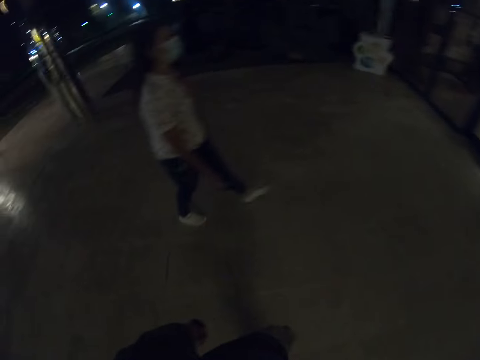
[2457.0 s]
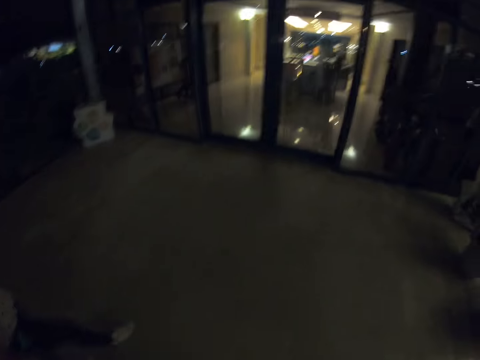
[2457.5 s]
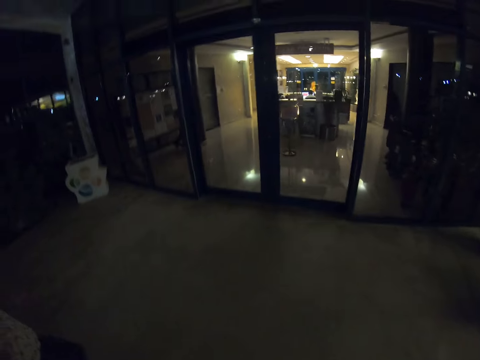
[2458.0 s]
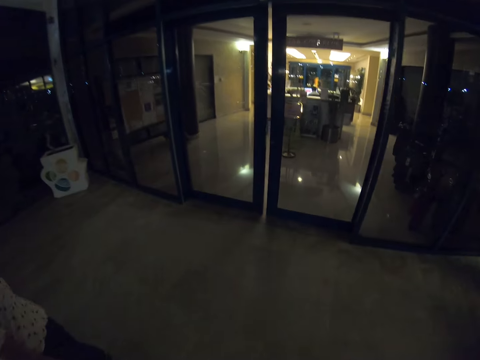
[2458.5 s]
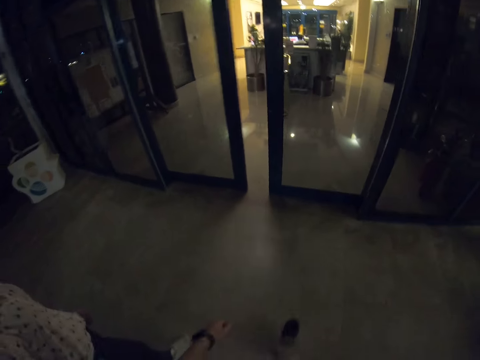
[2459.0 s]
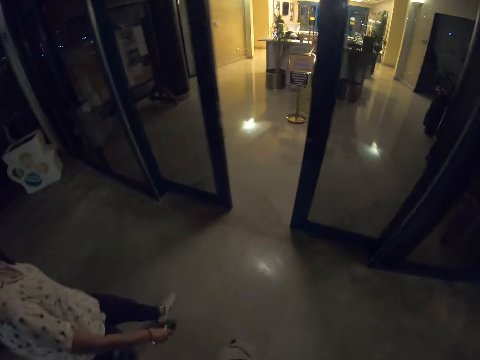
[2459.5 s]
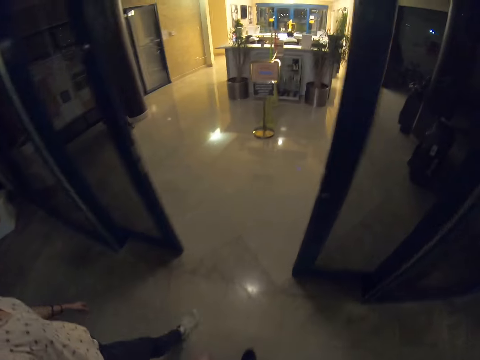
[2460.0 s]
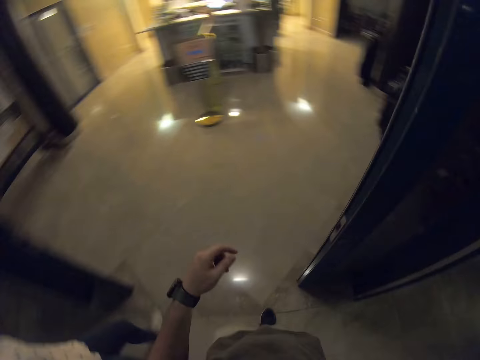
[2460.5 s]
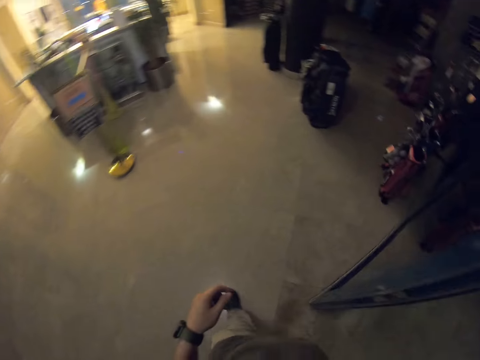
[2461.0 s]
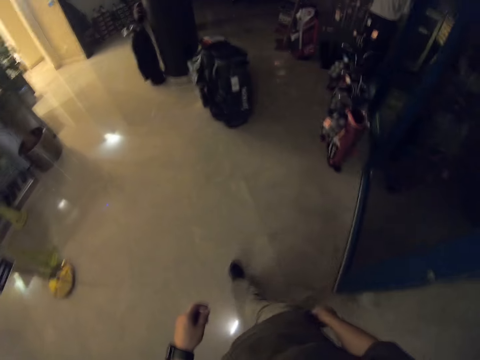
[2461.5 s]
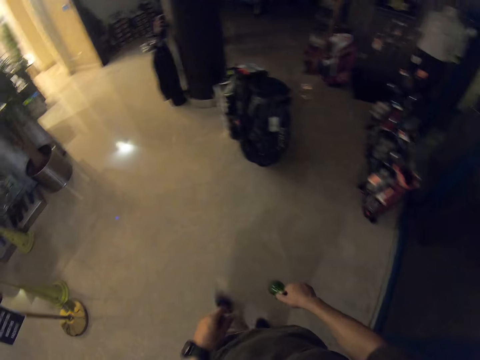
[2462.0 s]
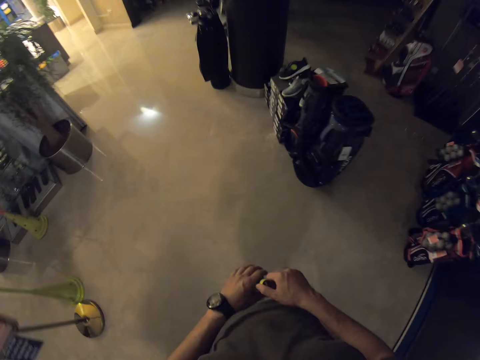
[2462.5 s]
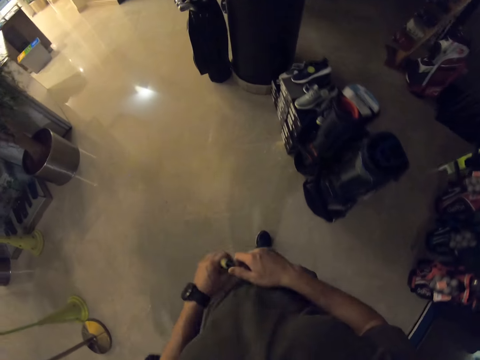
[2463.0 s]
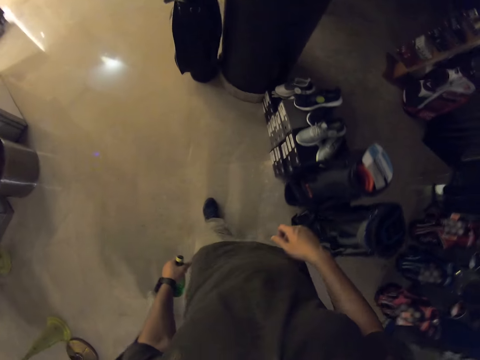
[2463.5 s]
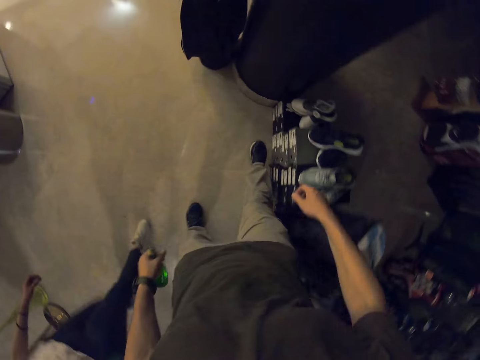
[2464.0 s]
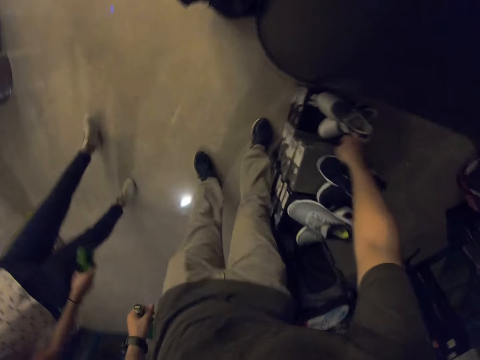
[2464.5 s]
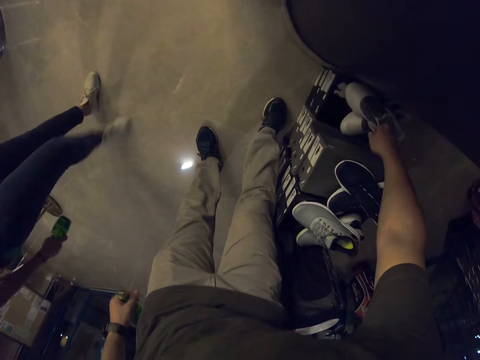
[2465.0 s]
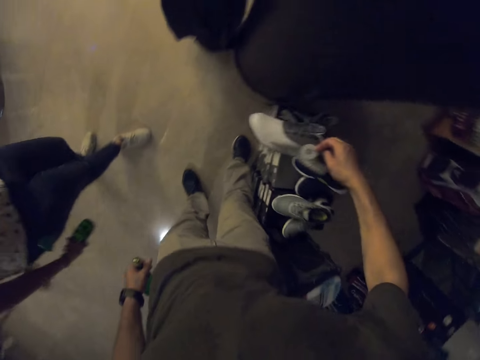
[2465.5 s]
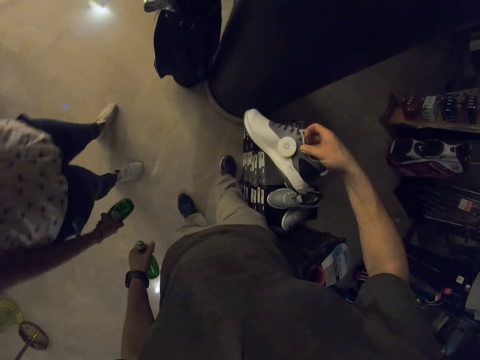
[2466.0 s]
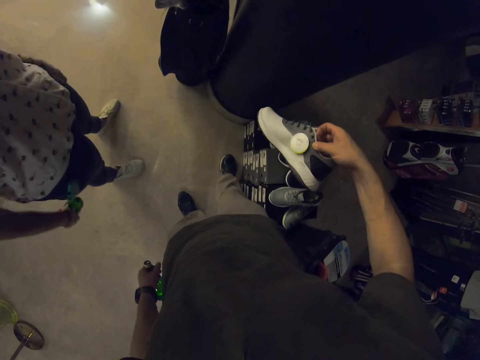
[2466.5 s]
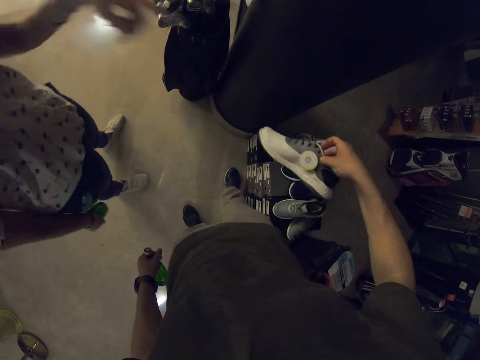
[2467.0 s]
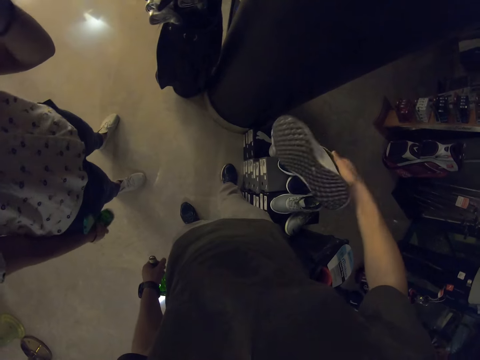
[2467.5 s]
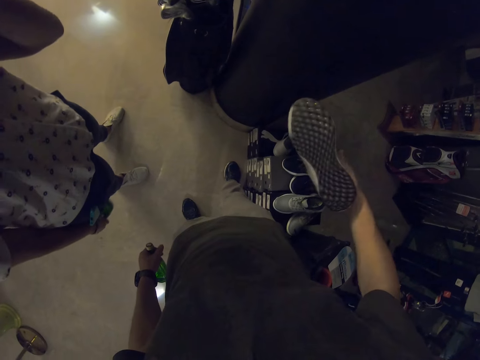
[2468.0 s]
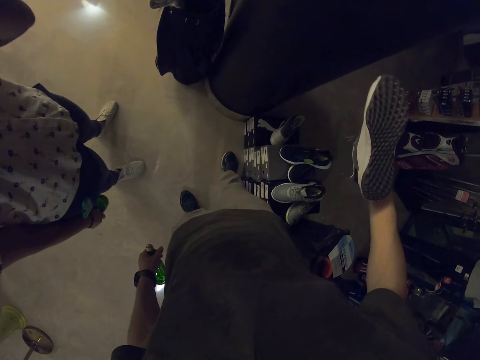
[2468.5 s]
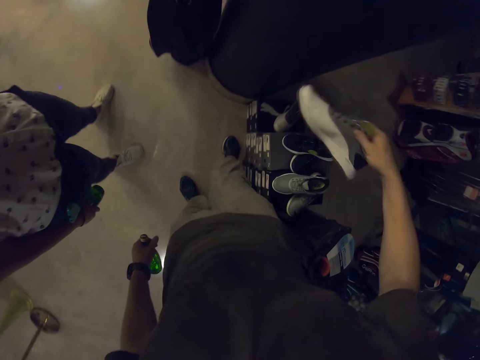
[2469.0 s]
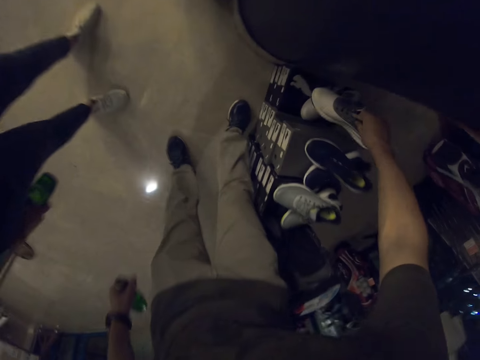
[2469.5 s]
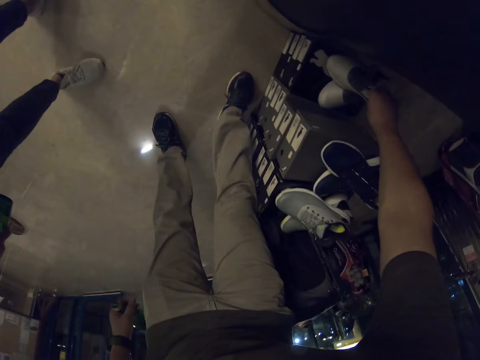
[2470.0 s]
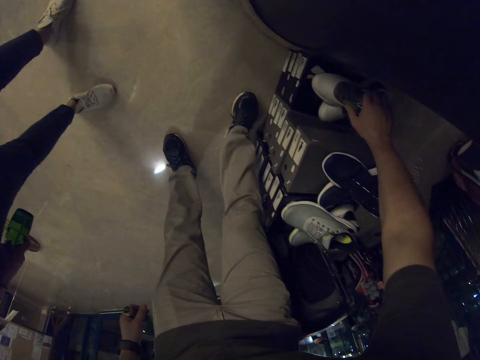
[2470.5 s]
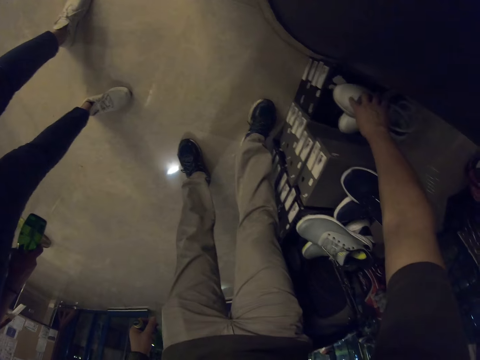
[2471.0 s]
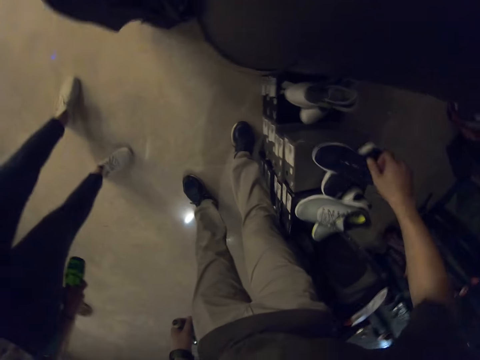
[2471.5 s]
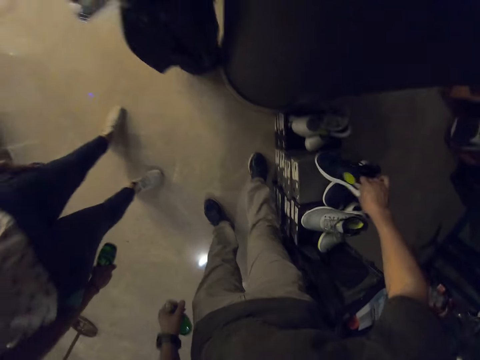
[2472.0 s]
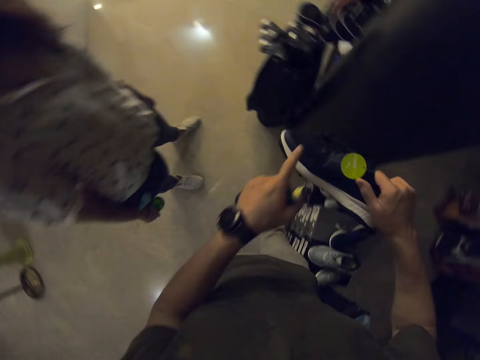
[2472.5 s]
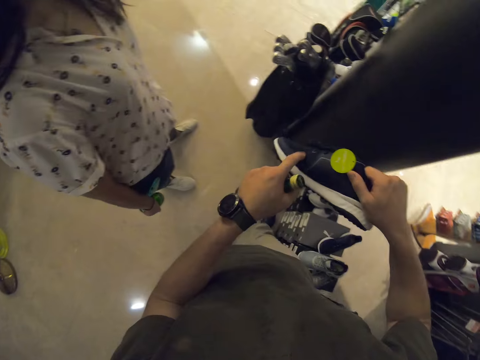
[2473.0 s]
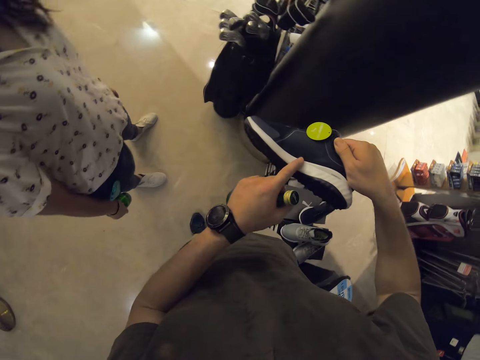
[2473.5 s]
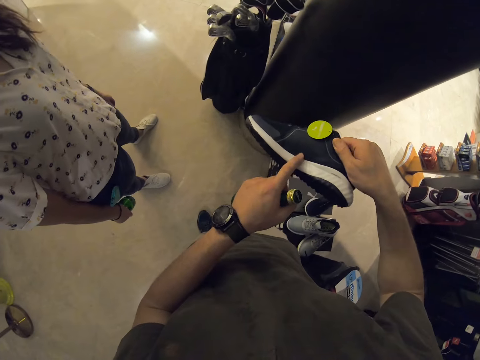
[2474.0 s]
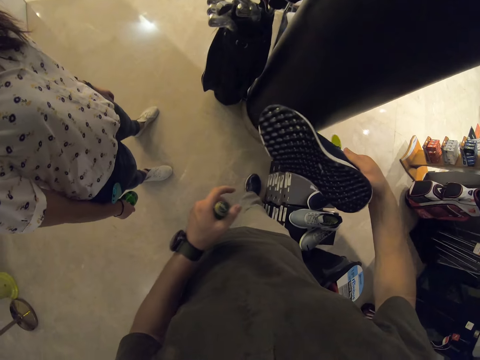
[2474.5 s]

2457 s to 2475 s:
The camera wearer walks inside the building. He switches the bottle to the other hand. He picks up a shoe. He looks at the shoe. A woman stands beside the camera wearer, gestures her hand and adjusts the camera. The camera wearer looks at the shoe again. He places the shoe on top of a box. He aligns the shoe and pulls his hand off the shoe. He picks up a shoe. He looks at the shoe, points the shoe and pulls his hand off the shoe.

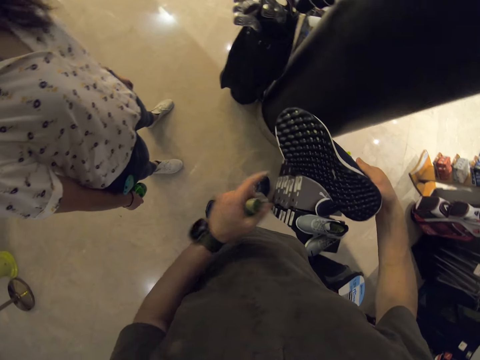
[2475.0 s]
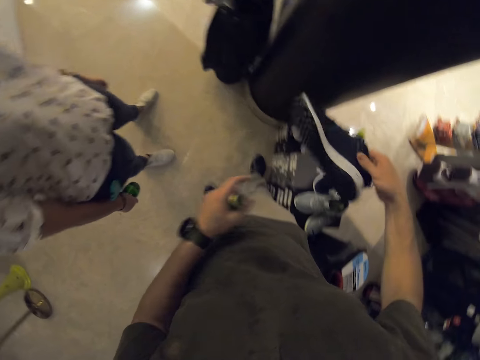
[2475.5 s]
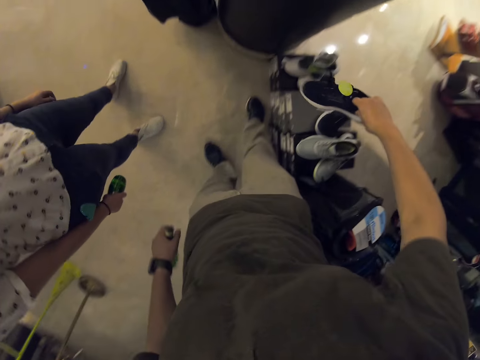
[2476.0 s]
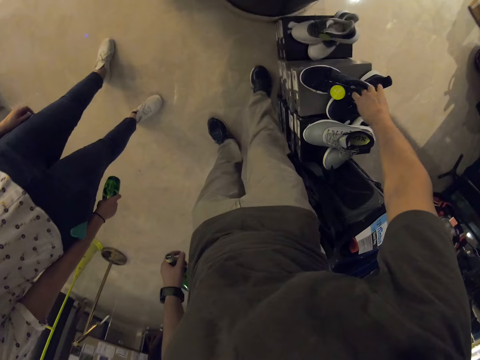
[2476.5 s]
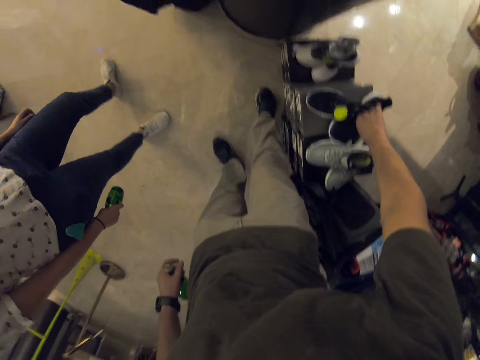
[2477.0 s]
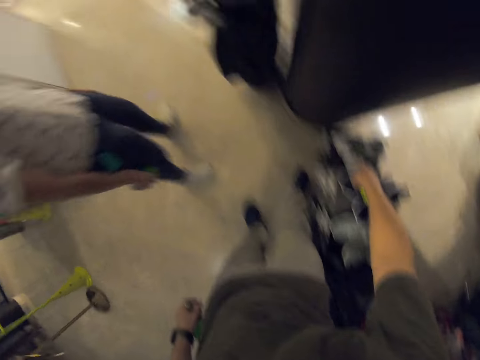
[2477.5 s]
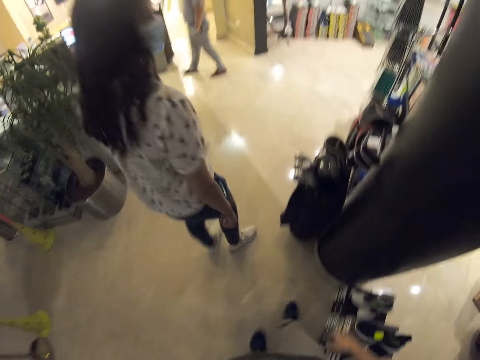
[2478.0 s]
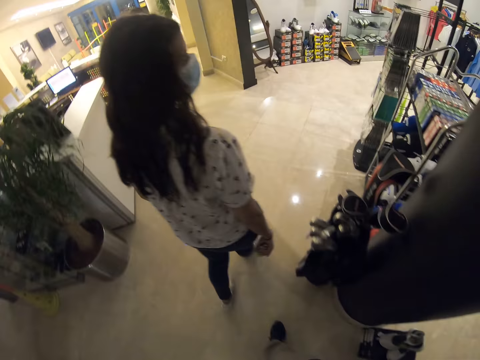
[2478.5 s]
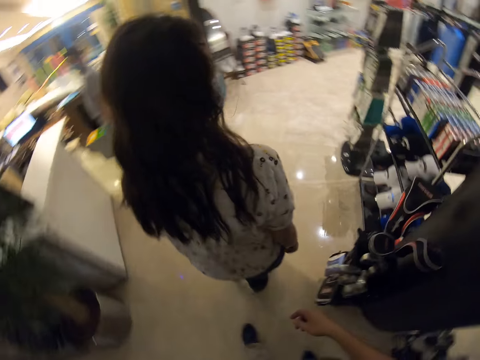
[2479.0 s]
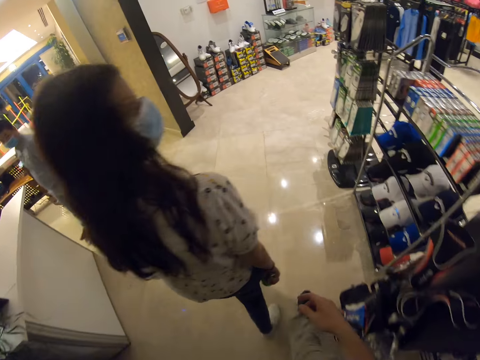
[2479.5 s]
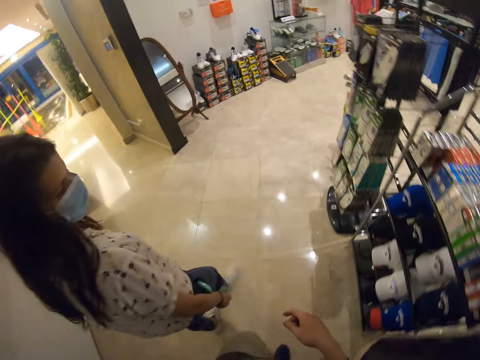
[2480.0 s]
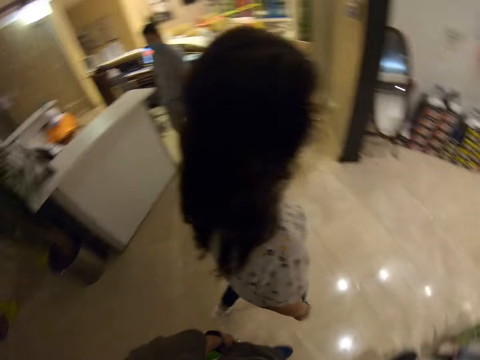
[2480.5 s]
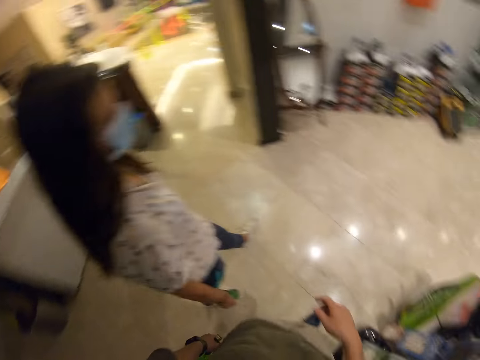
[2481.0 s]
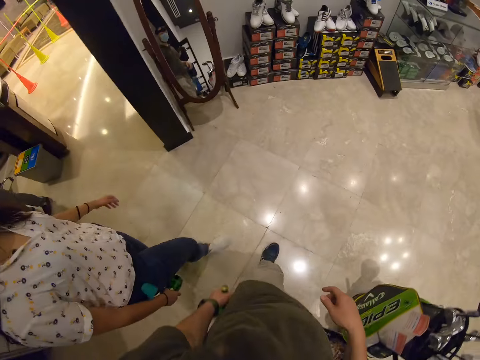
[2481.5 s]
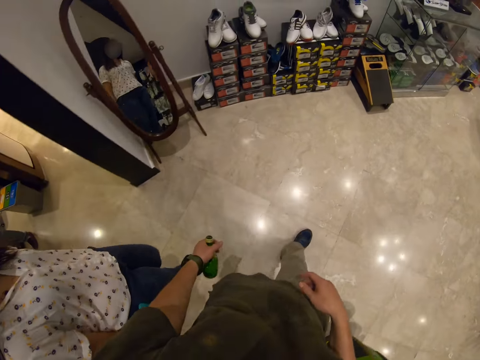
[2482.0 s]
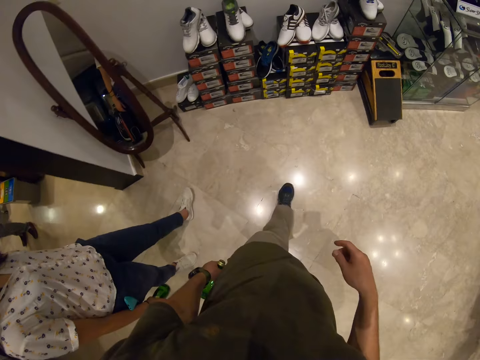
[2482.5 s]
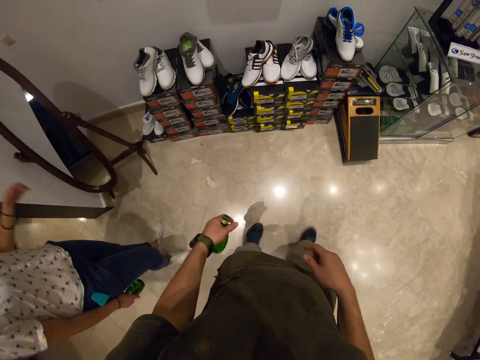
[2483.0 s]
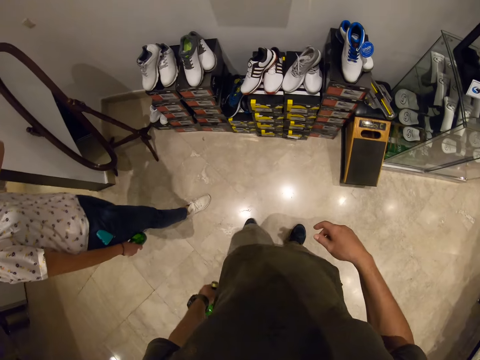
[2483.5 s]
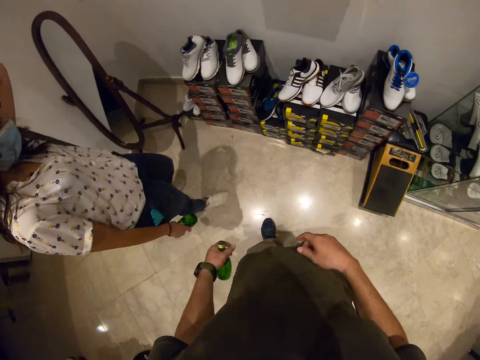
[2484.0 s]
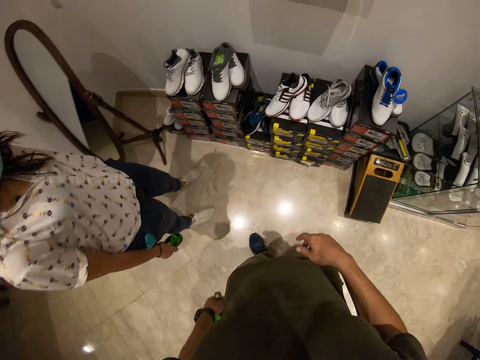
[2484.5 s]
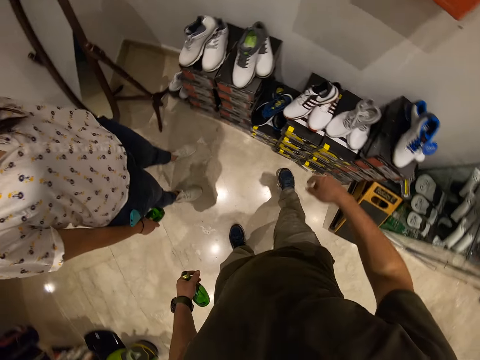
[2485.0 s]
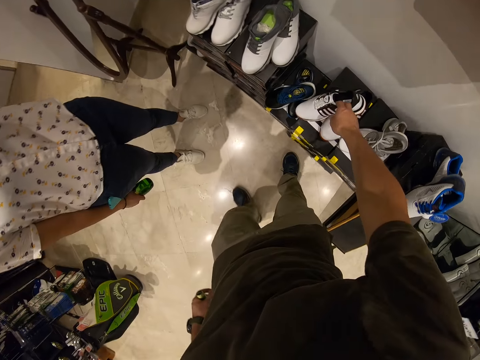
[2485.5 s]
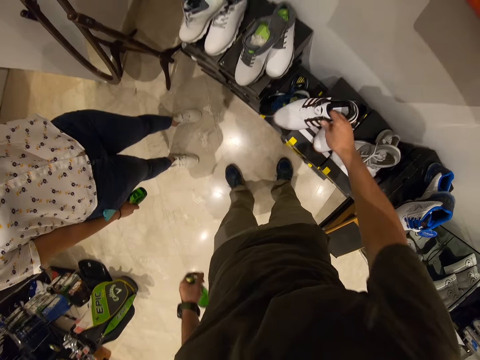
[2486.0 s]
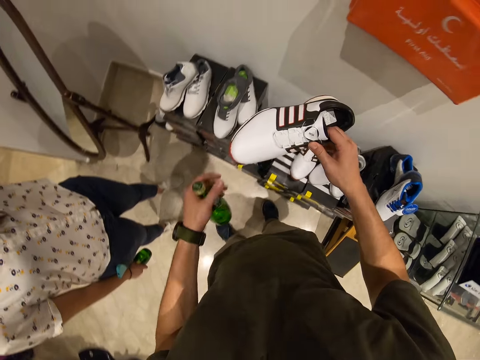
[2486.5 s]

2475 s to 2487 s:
The camera wearer places the shoe on top of a box. A woman walks around the store. The camera wearer walks around the store. They look at the woman. The camera wearer and the woman stand beside the shoe. The camera wearer picks up a shoe.
